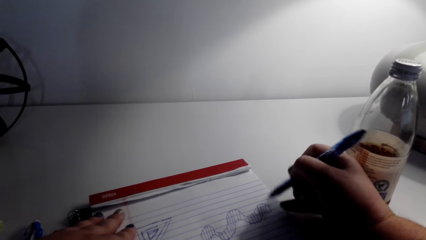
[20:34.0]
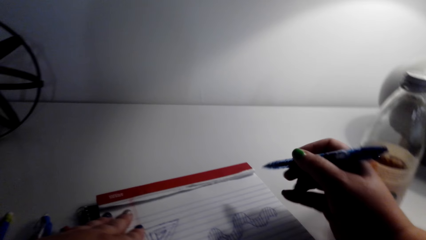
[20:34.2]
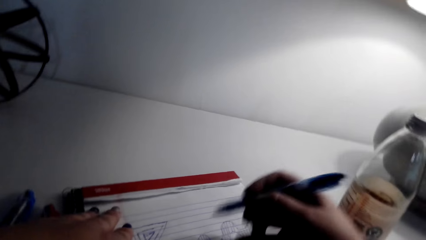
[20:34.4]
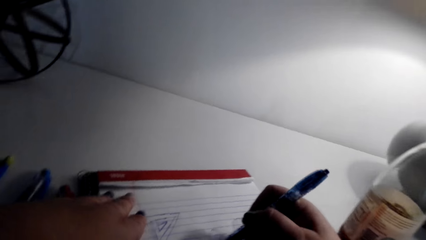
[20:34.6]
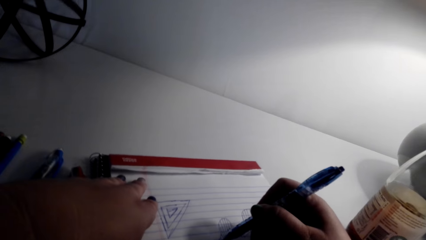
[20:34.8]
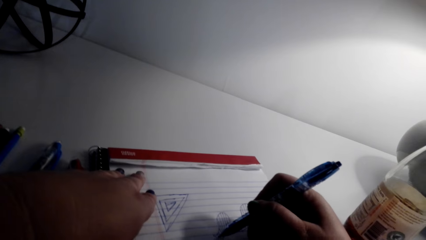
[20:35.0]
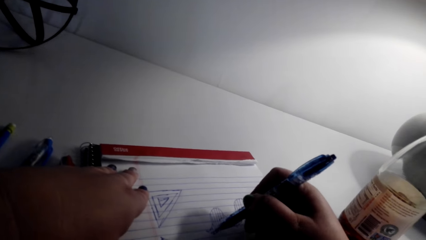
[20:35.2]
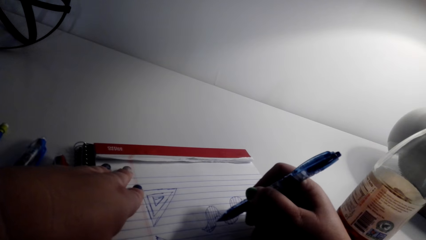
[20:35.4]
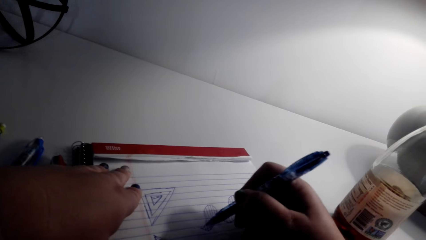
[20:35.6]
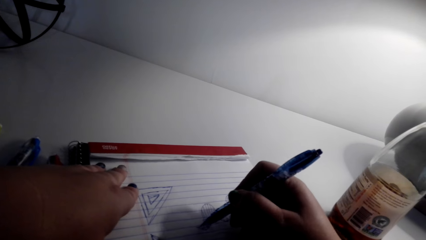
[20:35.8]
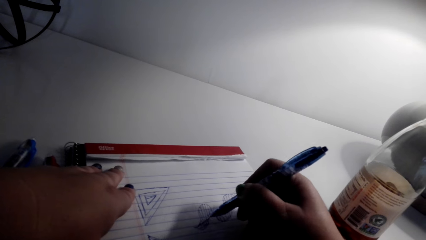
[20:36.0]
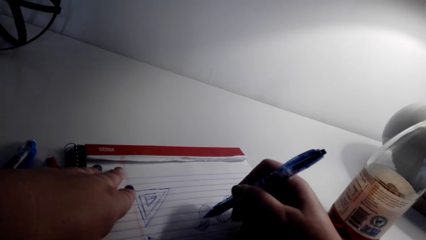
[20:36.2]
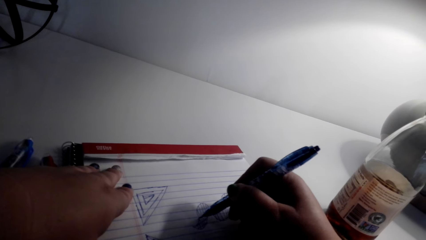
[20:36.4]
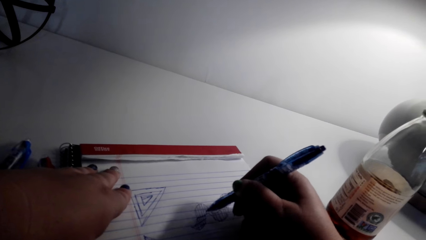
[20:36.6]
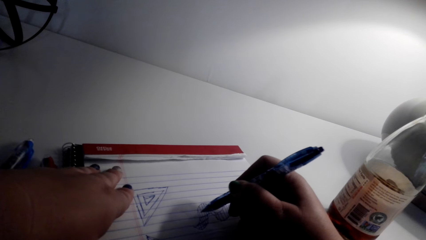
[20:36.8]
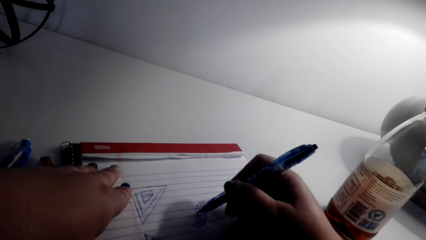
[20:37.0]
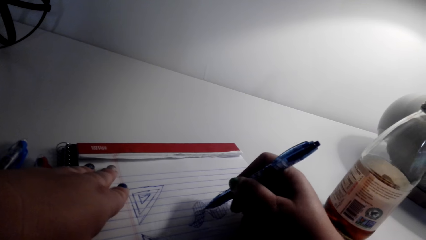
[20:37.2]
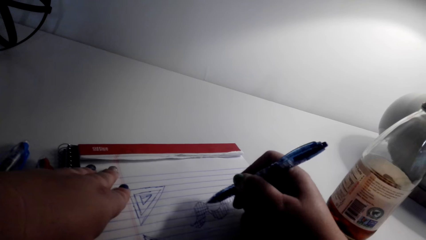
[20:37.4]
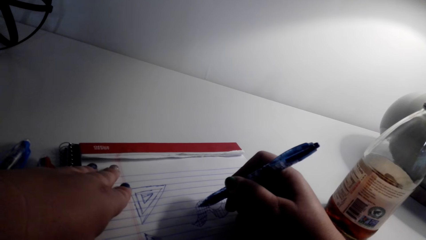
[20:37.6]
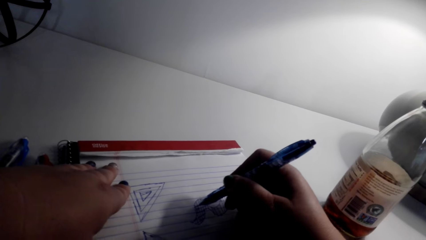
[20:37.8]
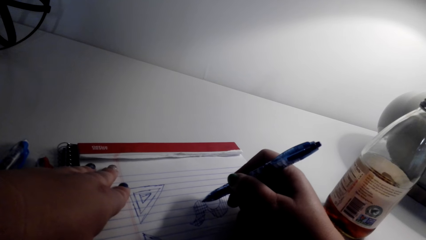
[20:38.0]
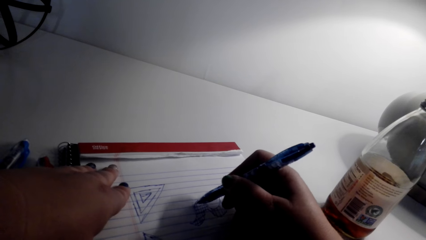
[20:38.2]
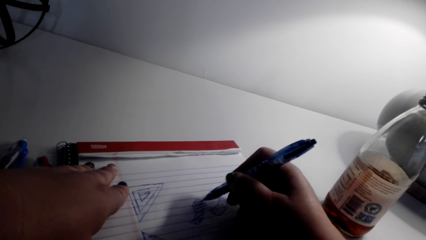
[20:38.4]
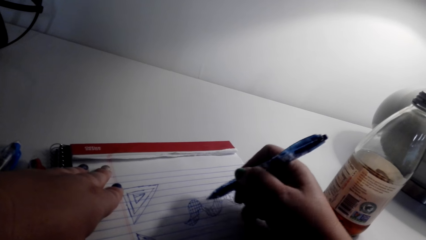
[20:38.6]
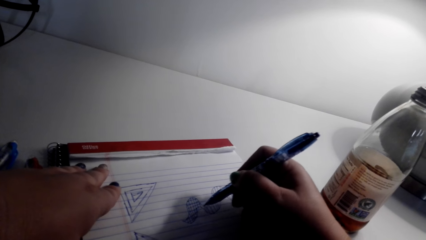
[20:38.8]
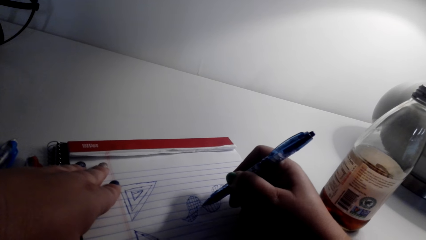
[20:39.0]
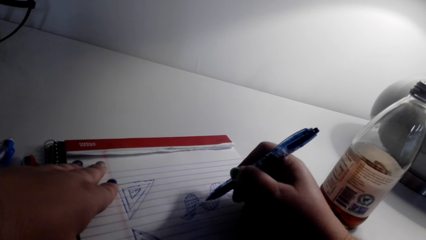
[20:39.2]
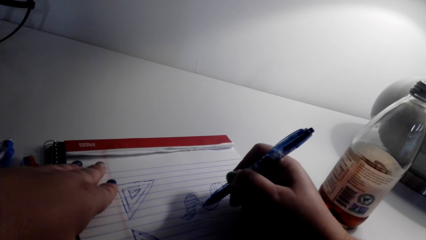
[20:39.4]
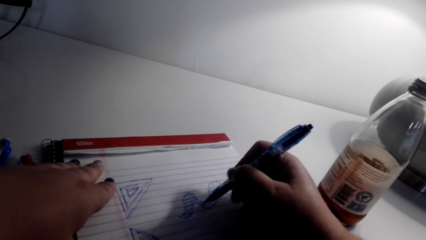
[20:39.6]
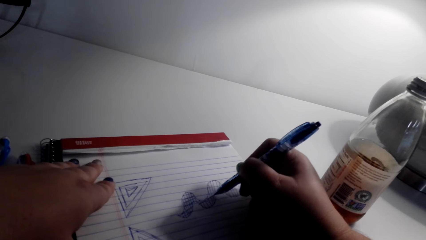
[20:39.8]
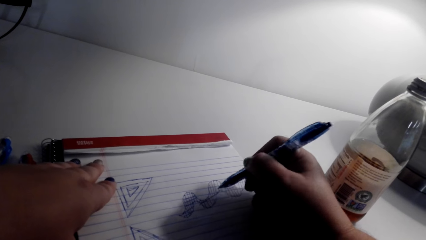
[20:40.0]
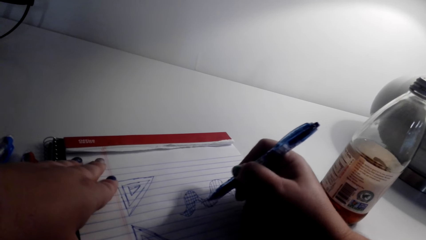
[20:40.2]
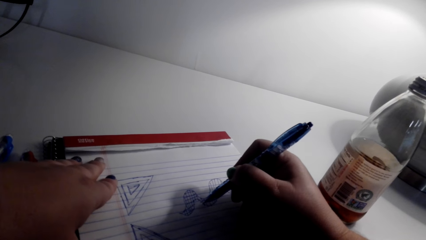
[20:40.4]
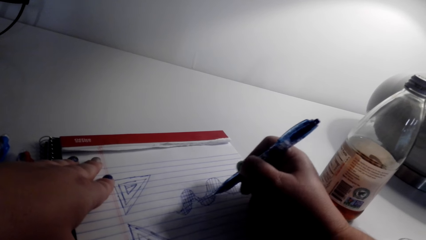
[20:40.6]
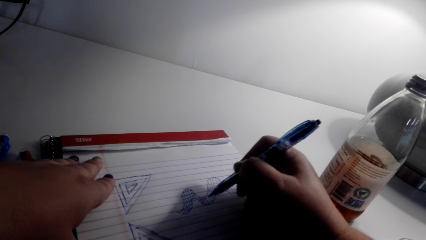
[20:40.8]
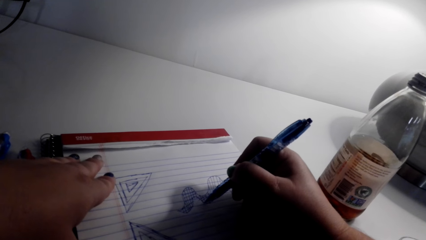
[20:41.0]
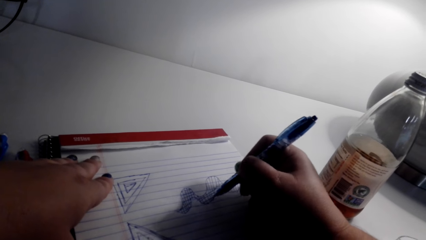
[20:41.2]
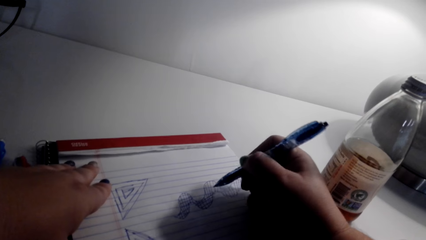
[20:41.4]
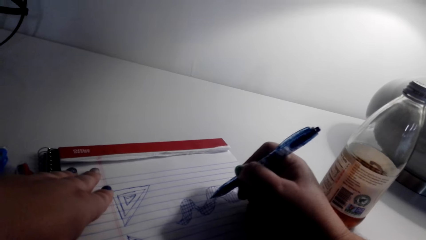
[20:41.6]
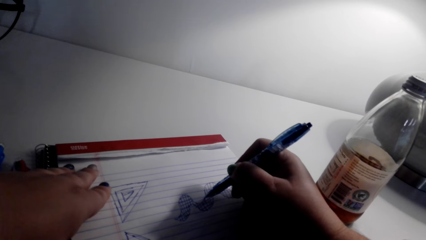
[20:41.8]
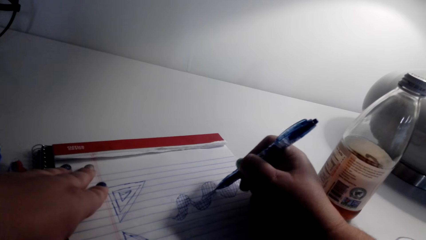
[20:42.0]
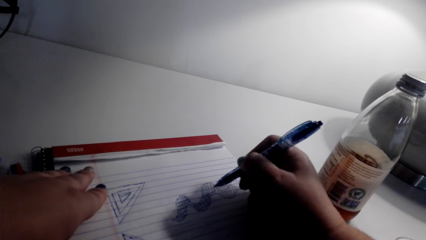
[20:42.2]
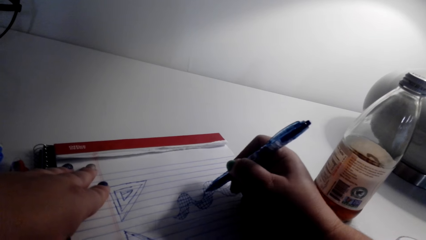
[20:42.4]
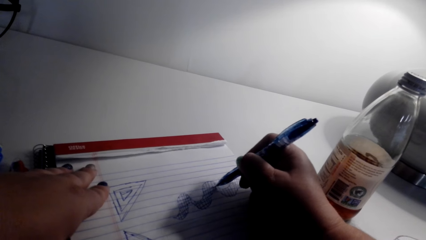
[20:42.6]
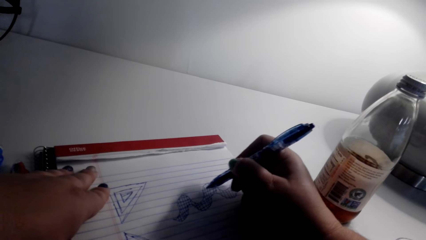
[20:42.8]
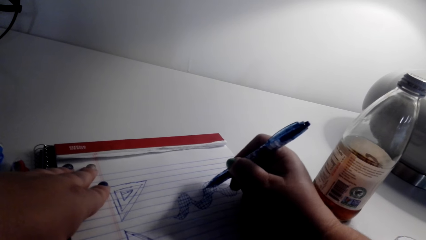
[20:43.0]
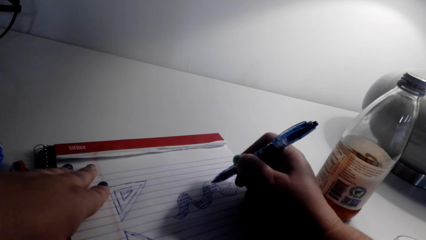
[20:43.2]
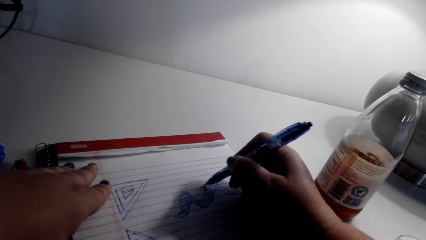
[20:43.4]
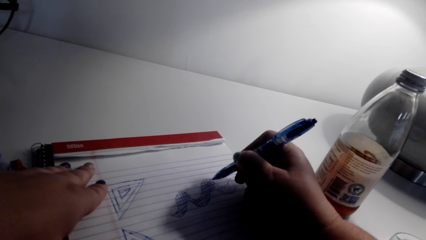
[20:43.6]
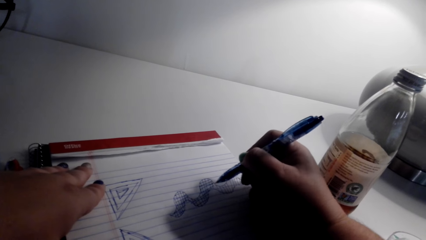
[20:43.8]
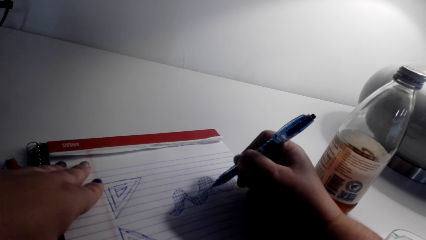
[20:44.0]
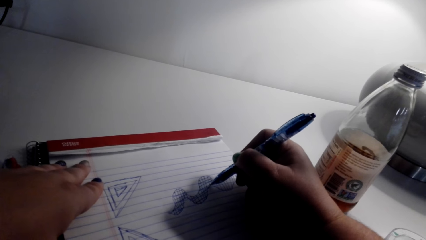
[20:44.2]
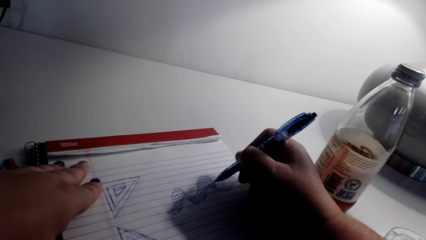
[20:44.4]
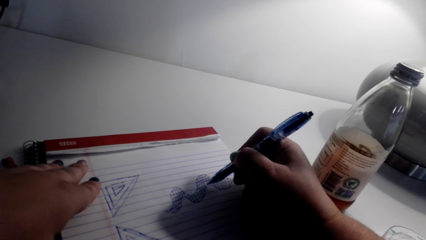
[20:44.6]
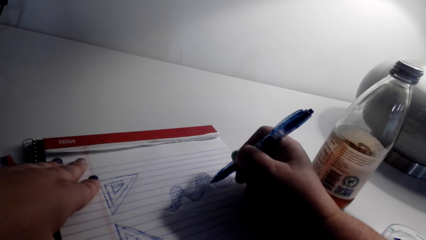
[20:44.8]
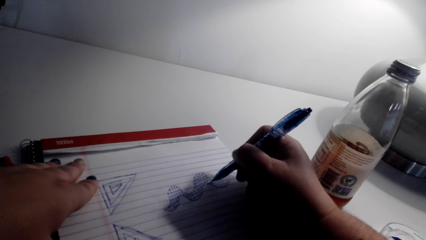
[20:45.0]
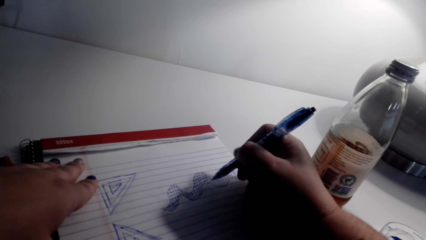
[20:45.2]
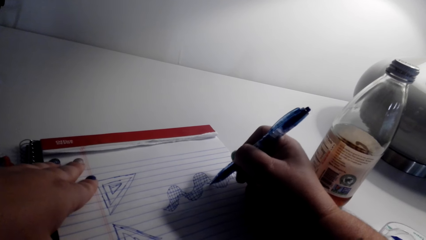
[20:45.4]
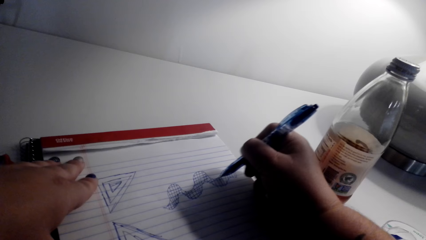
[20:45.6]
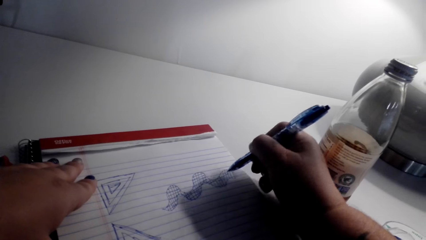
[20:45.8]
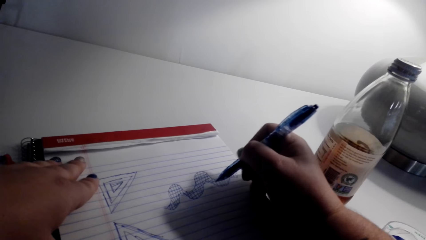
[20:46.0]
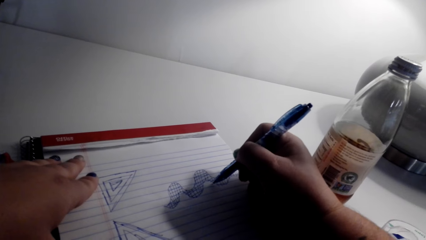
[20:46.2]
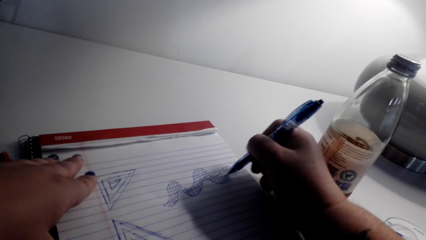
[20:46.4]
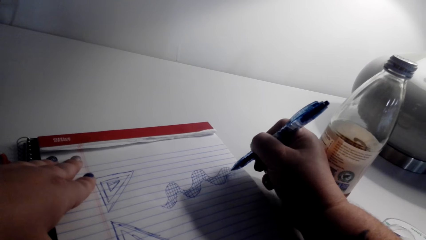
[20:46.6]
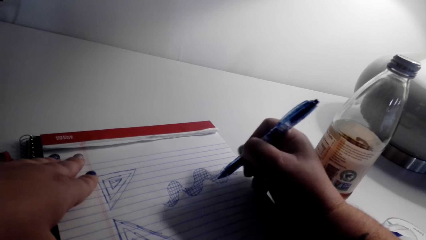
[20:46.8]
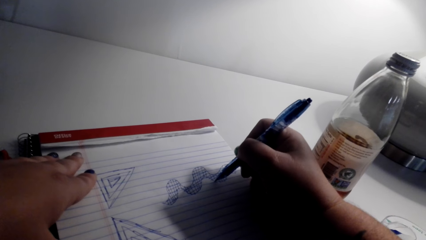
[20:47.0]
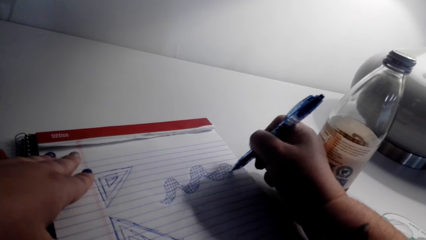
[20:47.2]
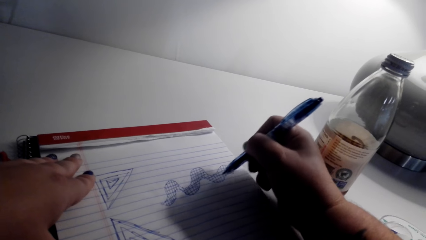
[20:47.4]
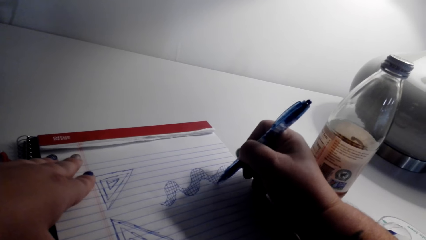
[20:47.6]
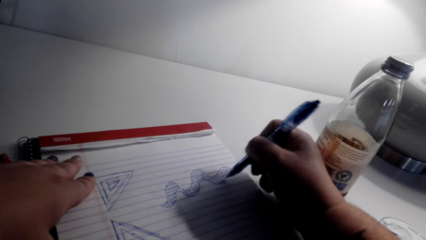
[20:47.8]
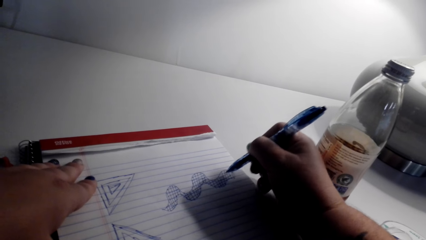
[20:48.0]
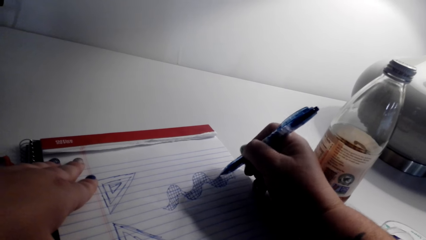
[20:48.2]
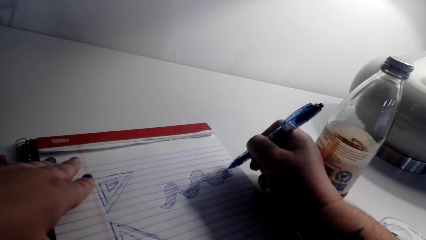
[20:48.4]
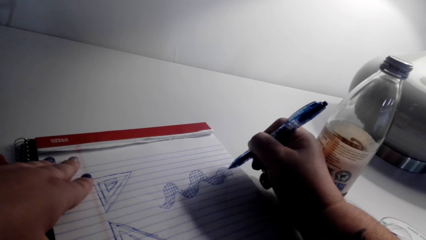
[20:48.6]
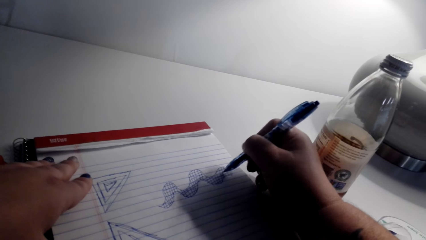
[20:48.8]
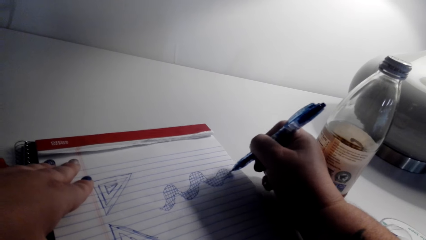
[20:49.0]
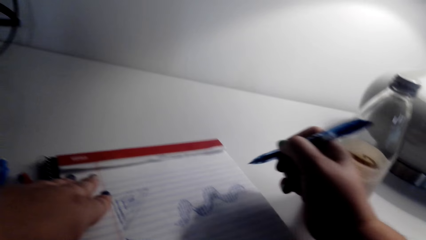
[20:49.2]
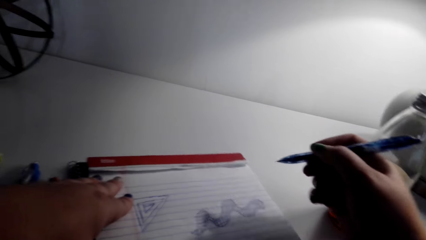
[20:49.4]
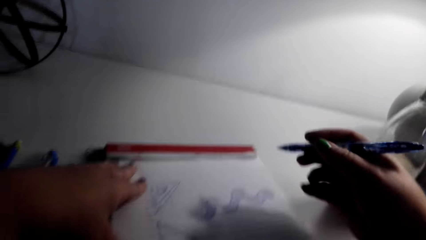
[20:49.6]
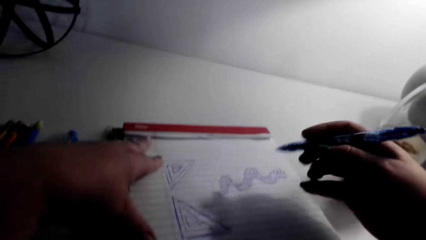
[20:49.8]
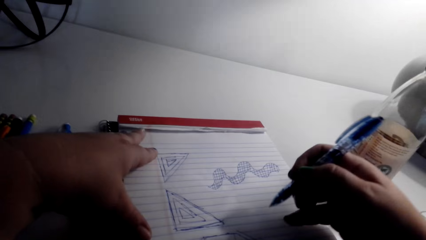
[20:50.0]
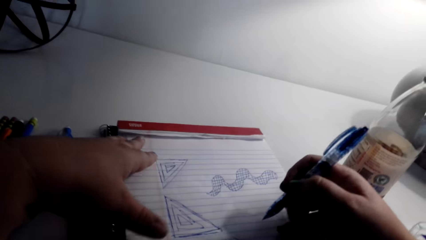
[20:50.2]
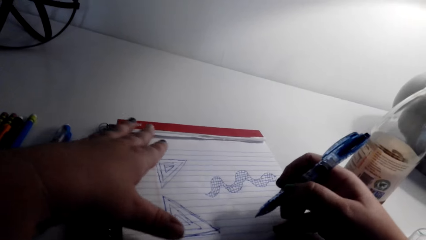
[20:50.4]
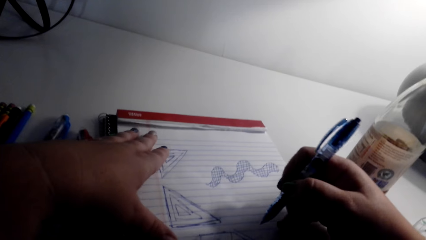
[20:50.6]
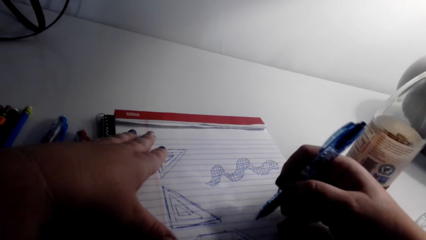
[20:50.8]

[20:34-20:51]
The camera wearer draws on the writing pad.
